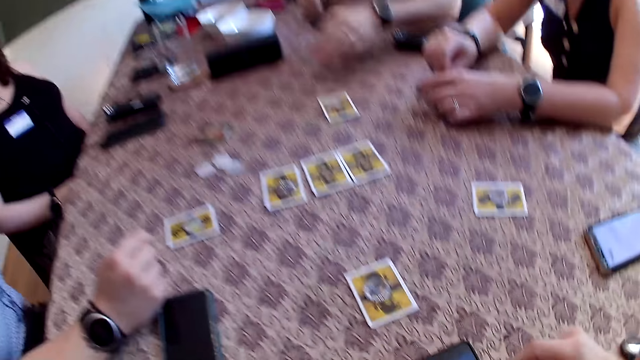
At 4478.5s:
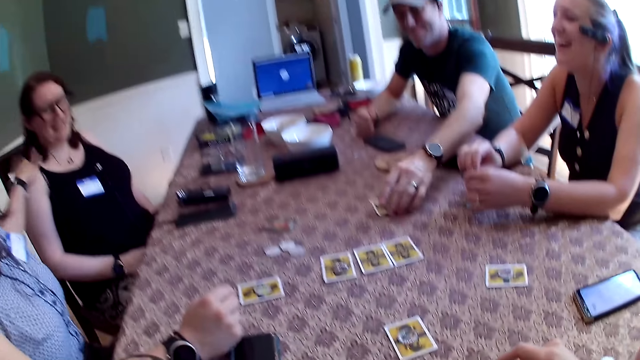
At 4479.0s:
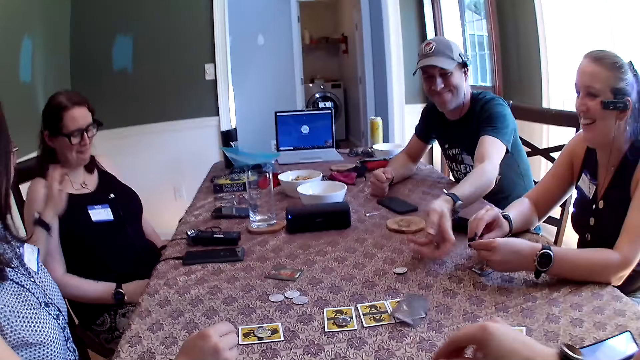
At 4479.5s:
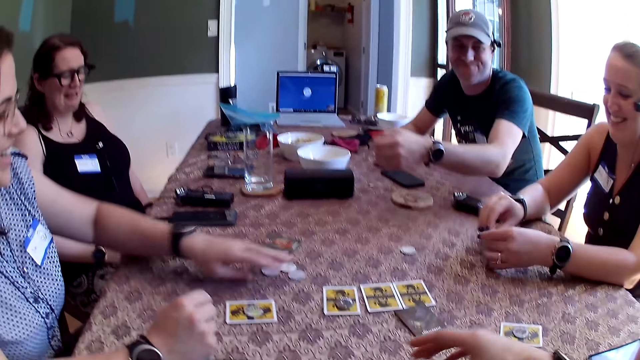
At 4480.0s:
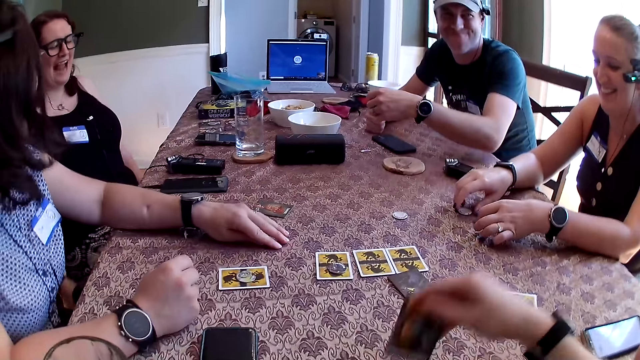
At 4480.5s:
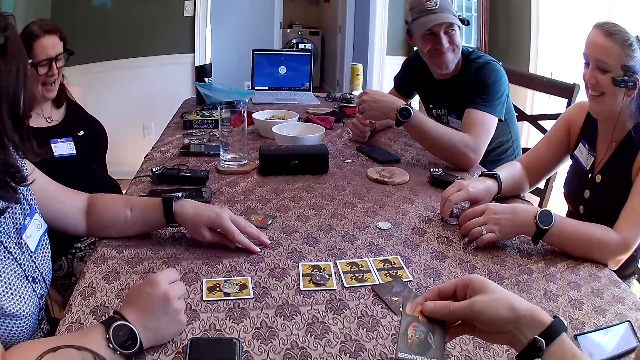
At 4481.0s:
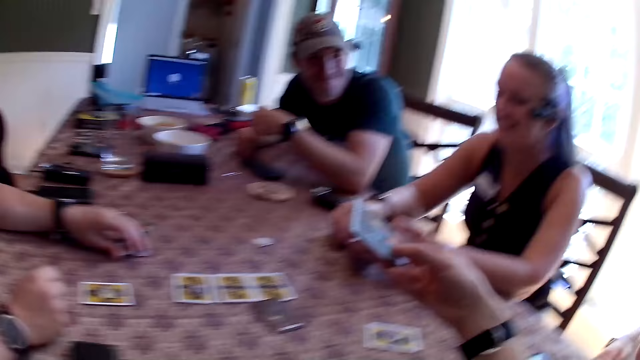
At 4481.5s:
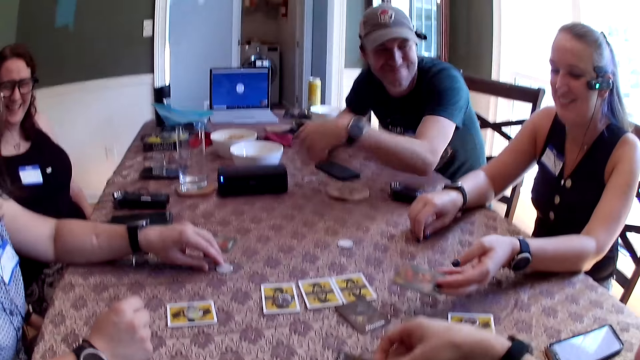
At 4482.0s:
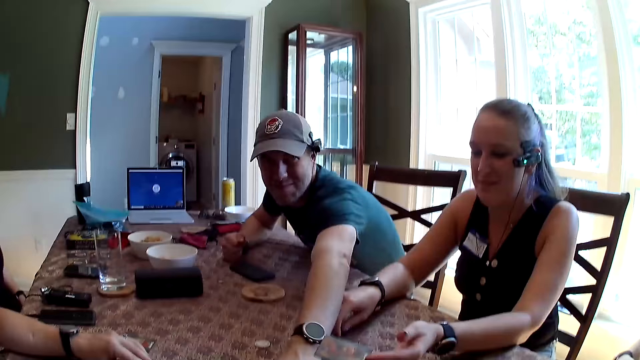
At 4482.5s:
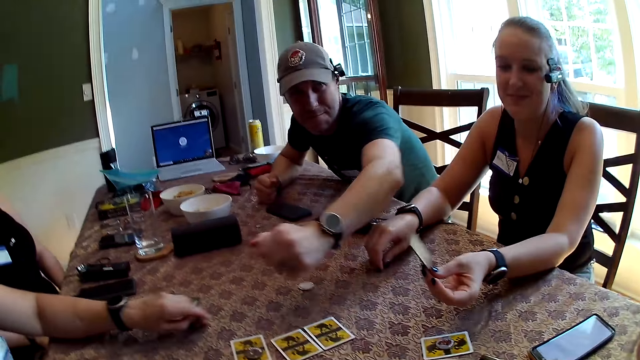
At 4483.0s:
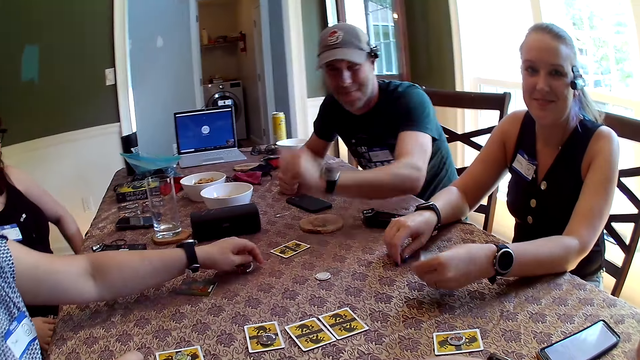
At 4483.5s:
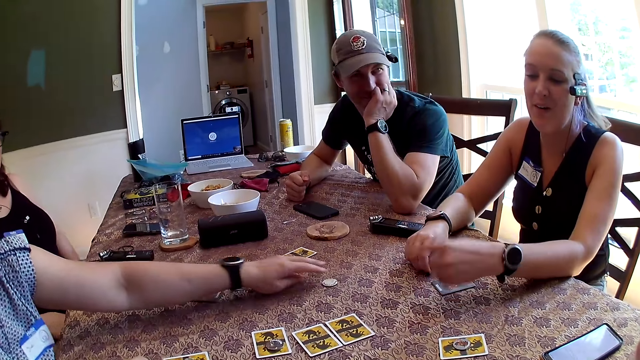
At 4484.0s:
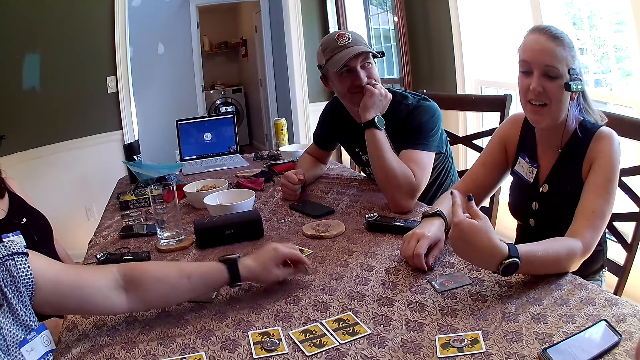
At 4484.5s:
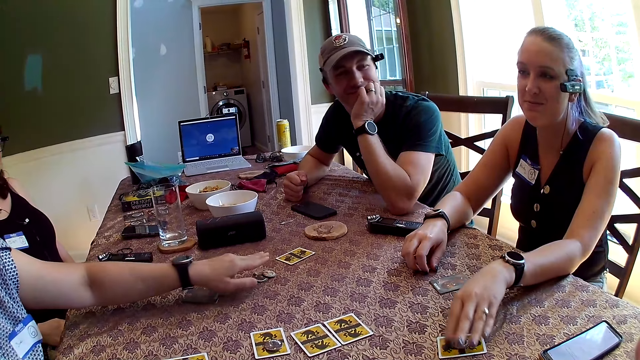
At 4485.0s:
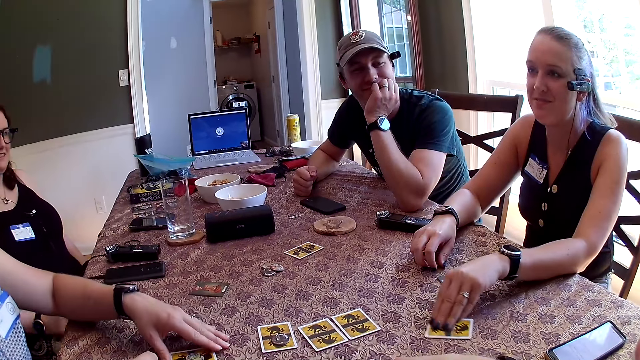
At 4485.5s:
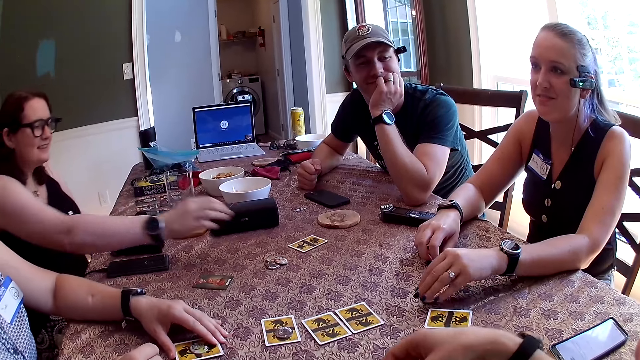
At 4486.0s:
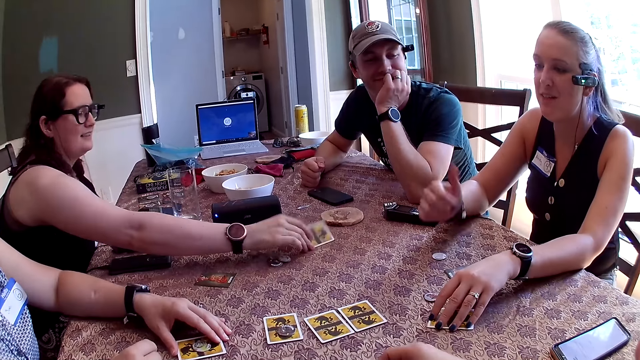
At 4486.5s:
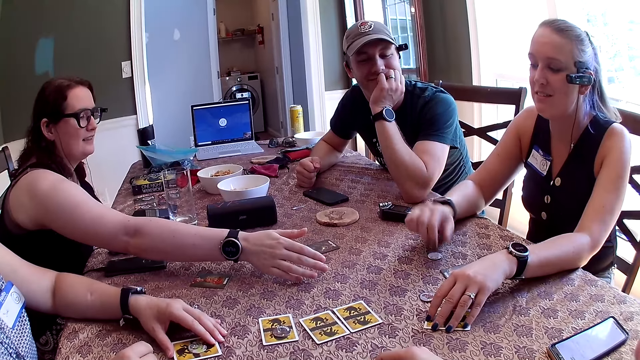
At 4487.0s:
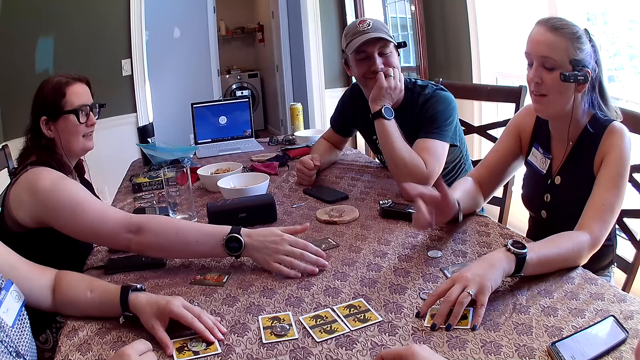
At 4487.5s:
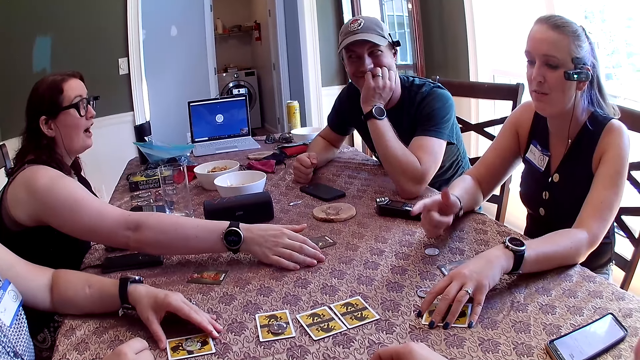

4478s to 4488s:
A man flips a card on the table with his left hand. The camera wearer flips a card on the table with his right hand. He picks up the card. The man picks up a card from the table with his left hand. A woman drops the tokens in her hand on the table. The man drops the card in his left hand on the table. The woman drops the tokens in her left hand on the table. Another woman drops the card on the table with her left hand. The first woman picks a token from the table with her left hand. She picks a token from the table with her left hand again. She drops the token in her left hand on the table. The second woman adjusts a card on the table with her left hand. A third woman flips a card on the table with her left hand.

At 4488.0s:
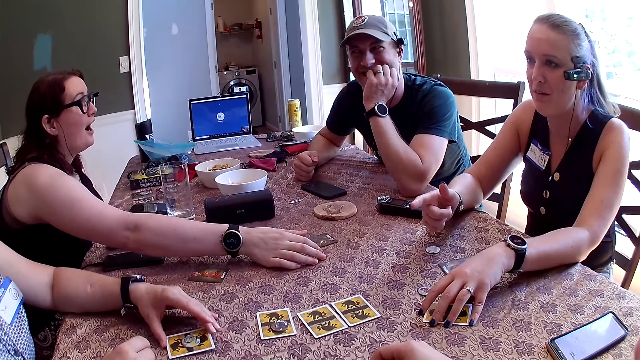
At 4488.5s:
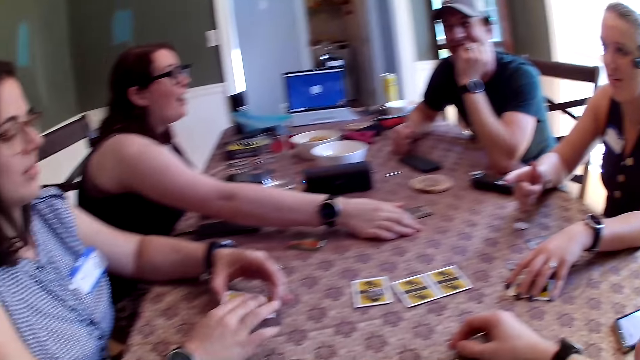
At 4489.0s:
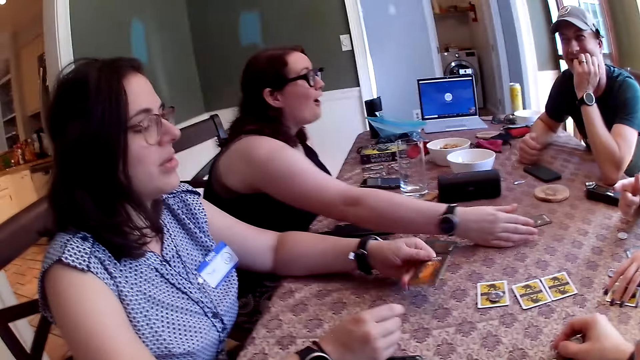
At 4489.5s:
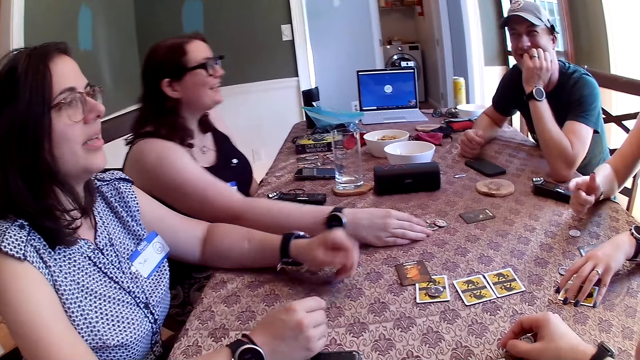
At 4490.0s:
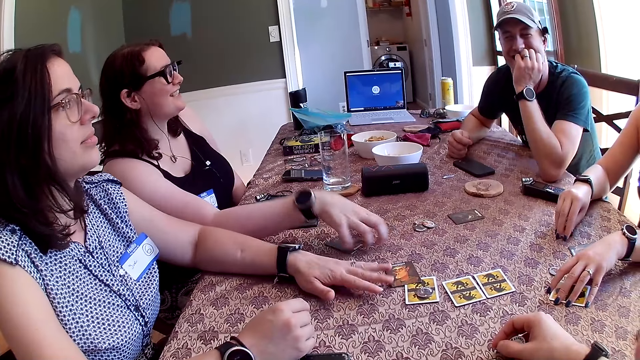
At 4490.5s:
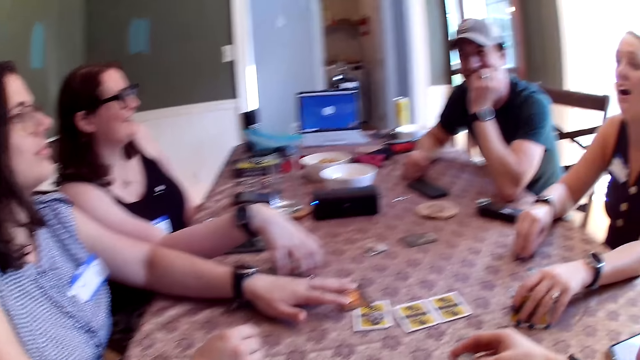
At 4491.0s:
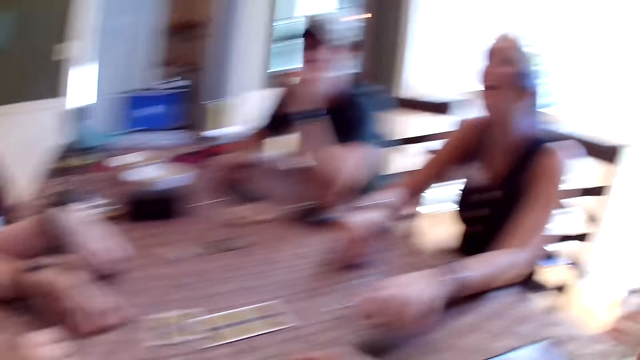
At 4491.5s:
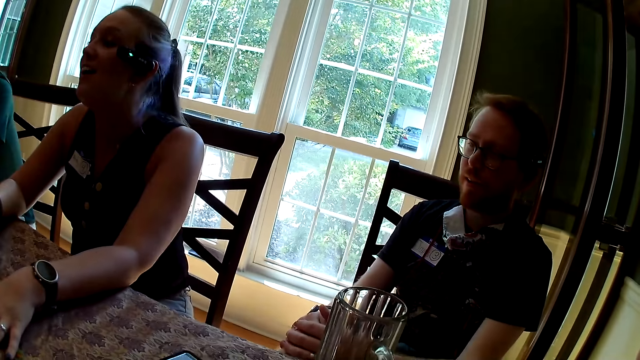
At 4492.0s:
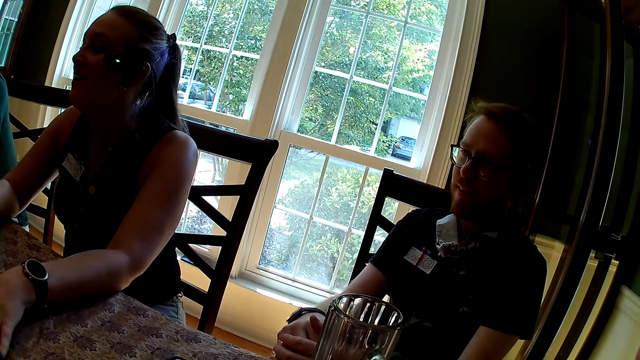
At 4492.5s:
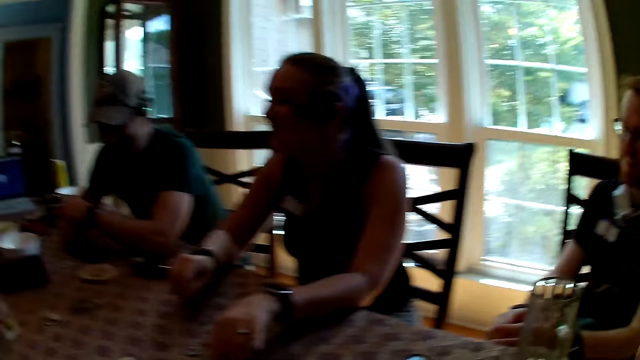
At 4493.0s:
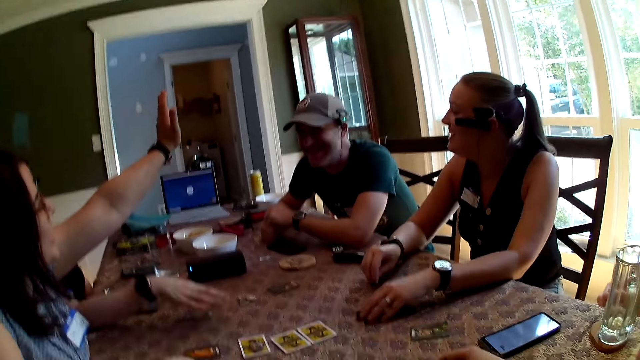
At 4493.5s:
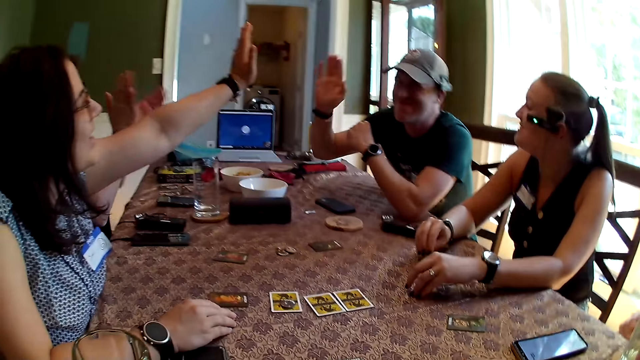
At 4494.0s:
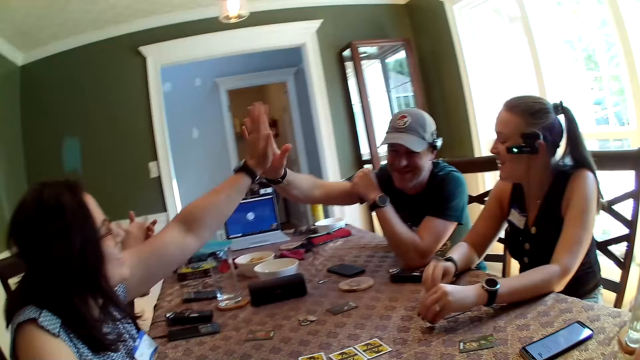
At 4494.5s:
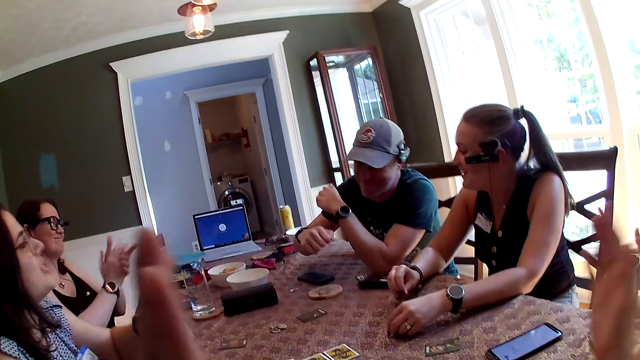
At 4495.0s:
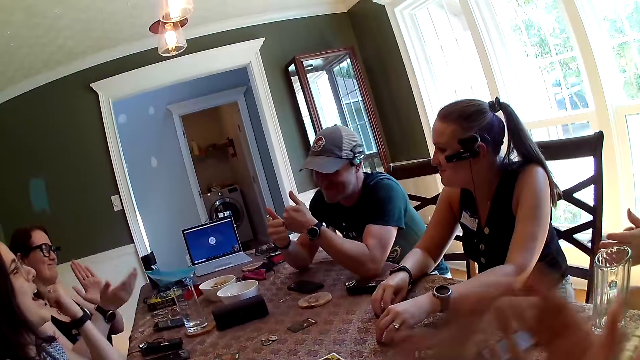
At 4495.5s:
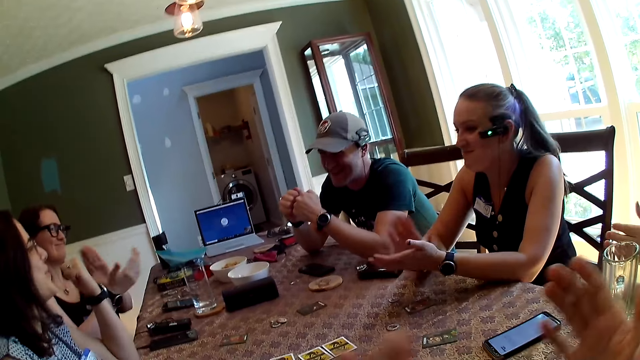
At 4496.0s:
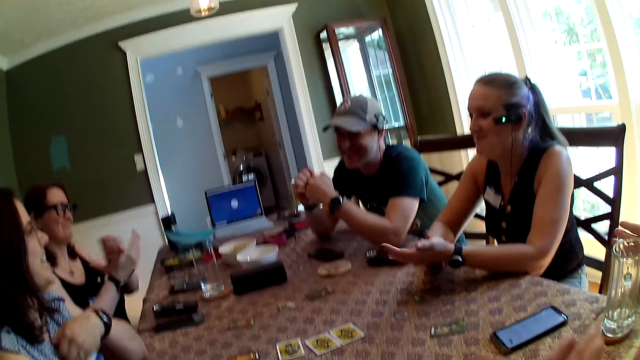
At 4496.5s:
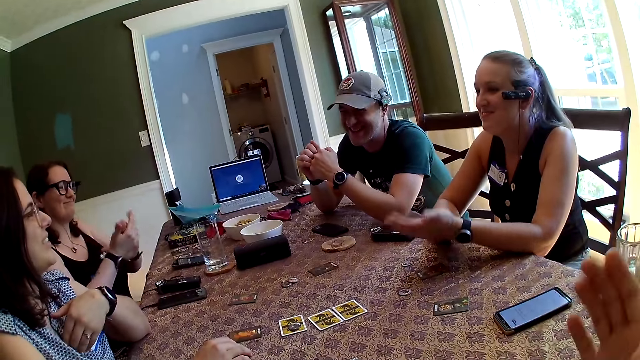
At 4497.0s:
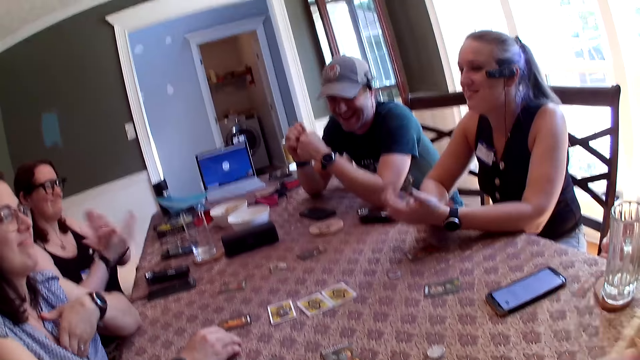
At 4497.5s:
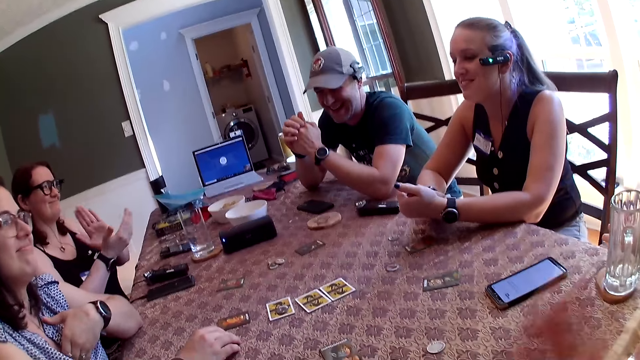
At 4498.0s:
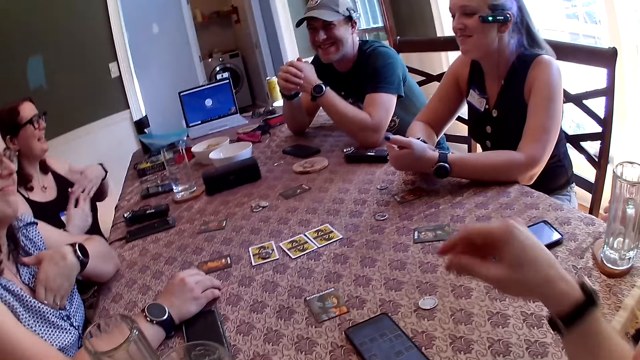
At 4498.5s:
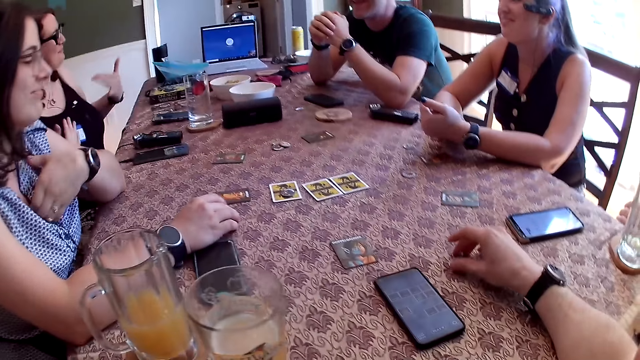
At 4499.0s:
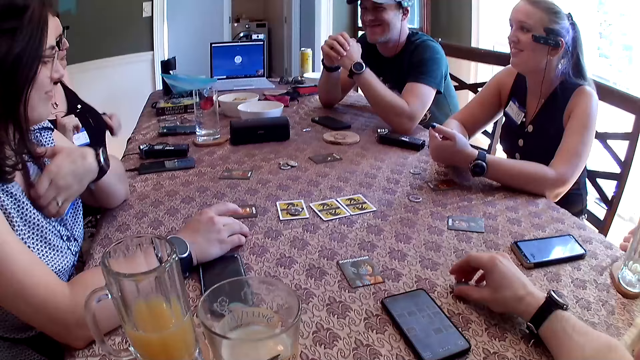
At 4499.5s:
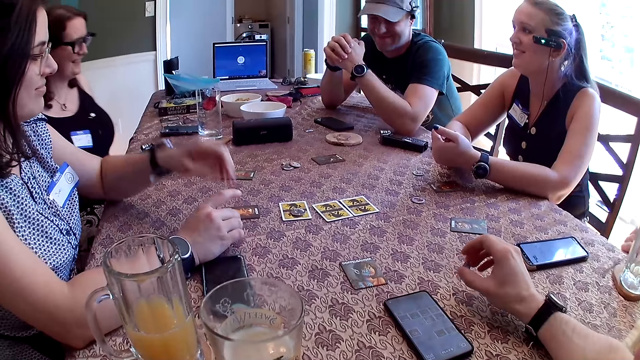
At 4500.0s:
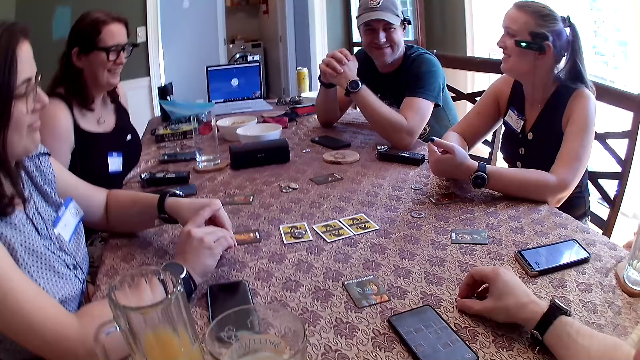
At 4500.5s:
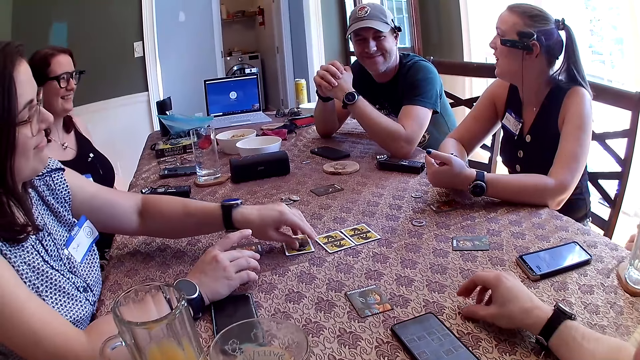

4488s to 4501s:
The woman flips a card on the table with her left hand. She adjusts the card on the table with her left hand. Another woman flips a card to the other side with her left hand. The camera wearer hits a gaming coin on the table. The first woman picks up a token from a card with her left hand.
